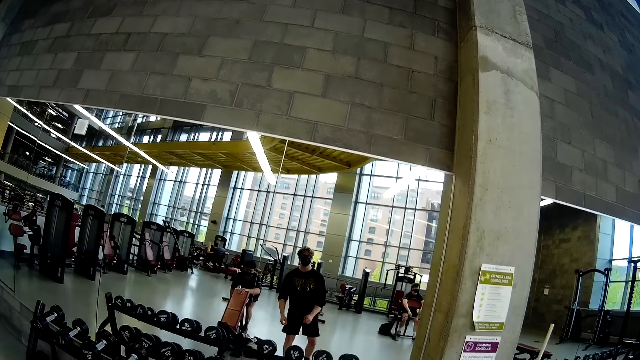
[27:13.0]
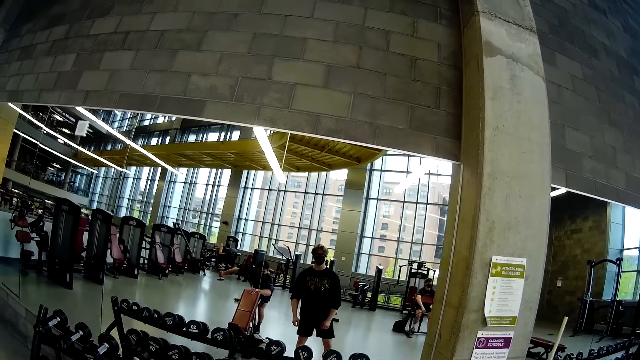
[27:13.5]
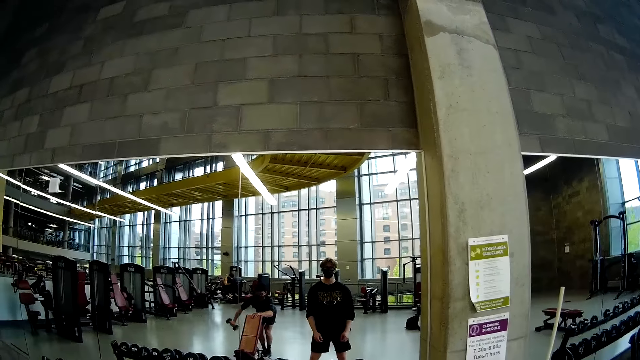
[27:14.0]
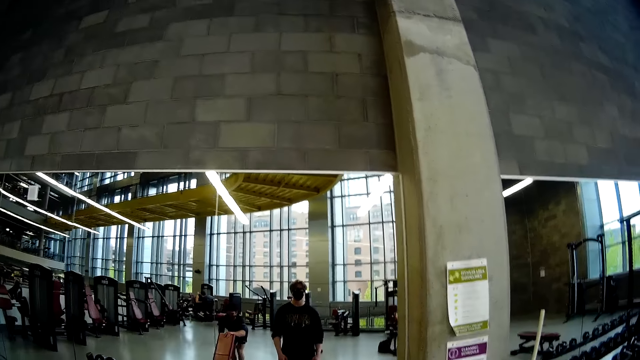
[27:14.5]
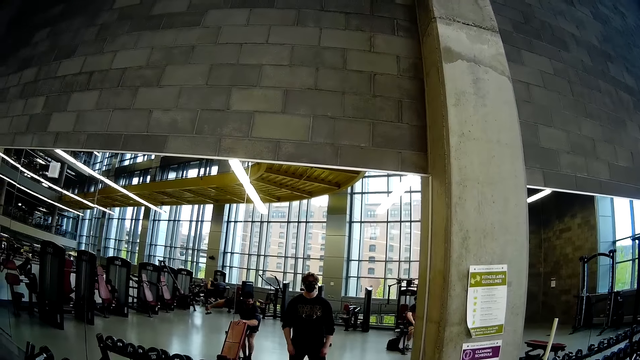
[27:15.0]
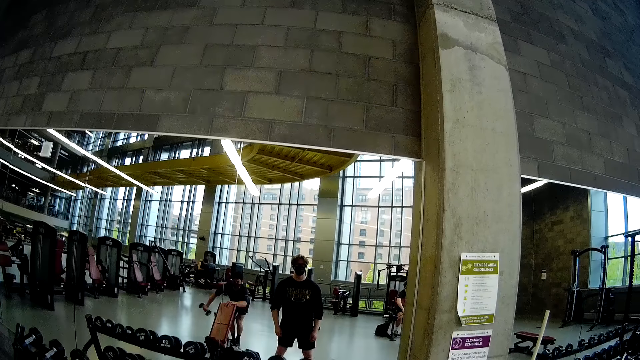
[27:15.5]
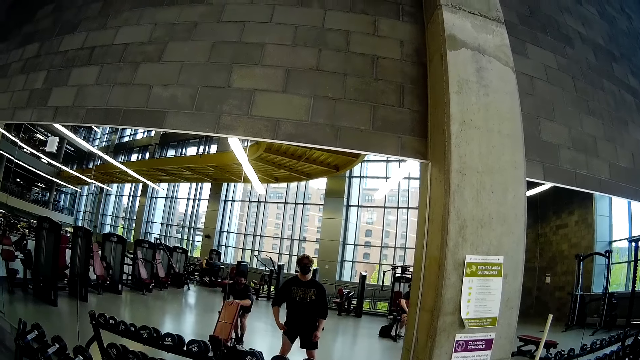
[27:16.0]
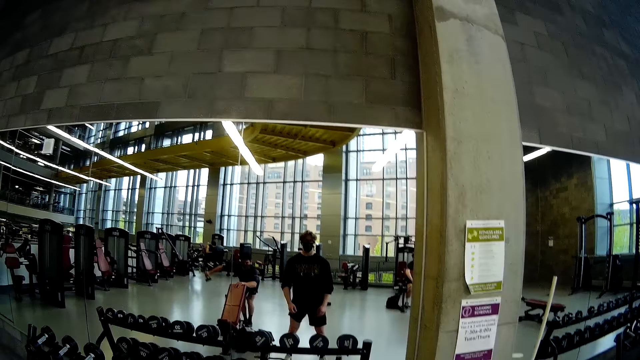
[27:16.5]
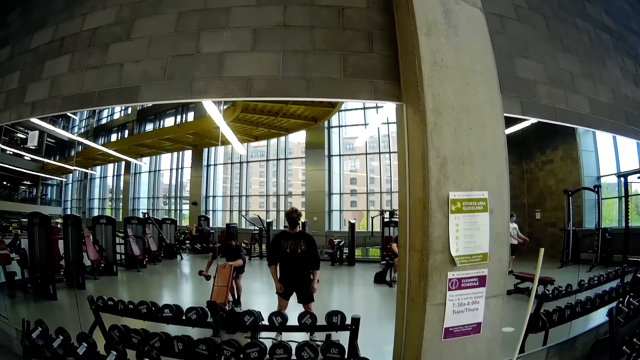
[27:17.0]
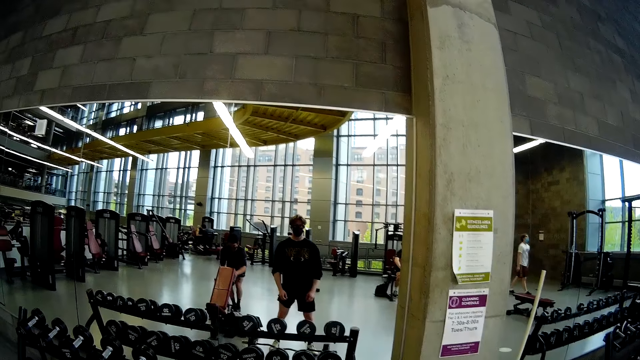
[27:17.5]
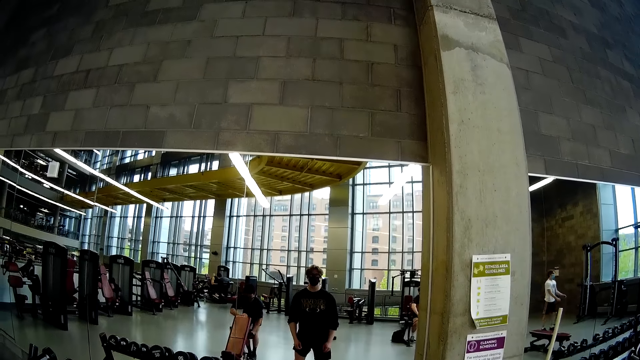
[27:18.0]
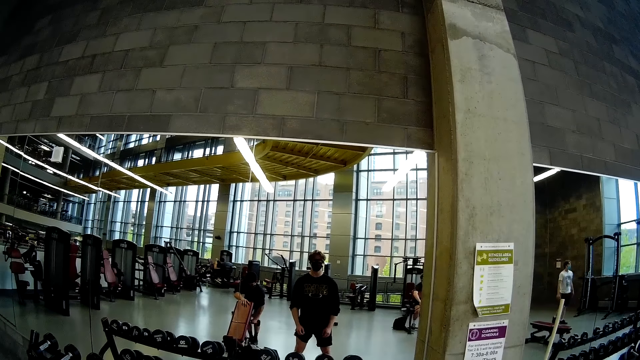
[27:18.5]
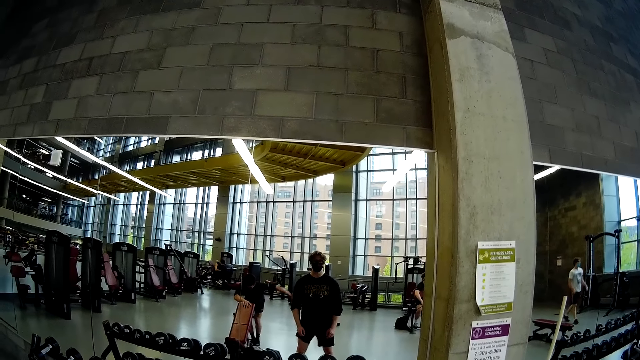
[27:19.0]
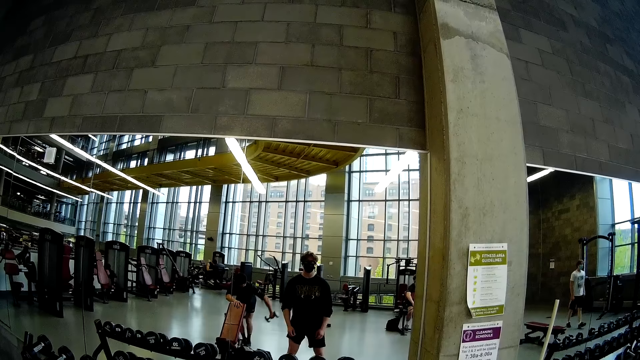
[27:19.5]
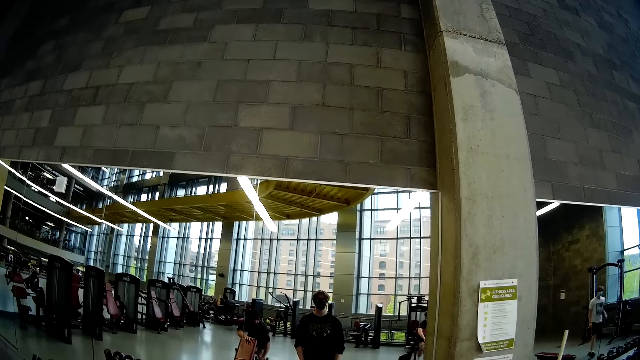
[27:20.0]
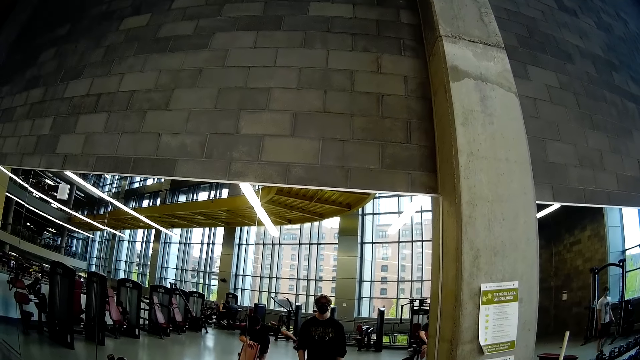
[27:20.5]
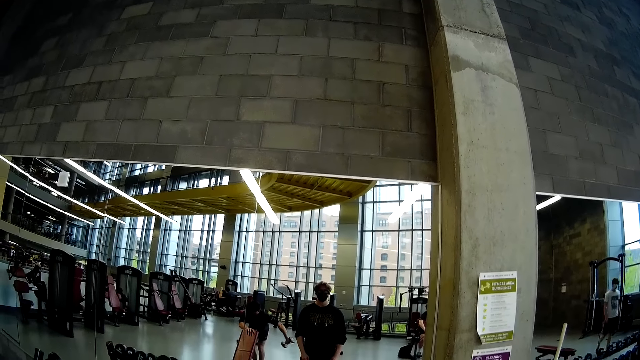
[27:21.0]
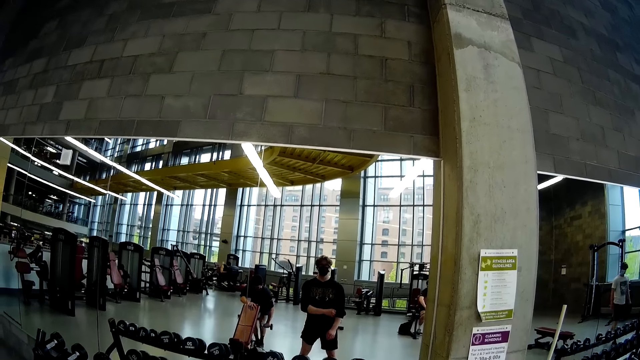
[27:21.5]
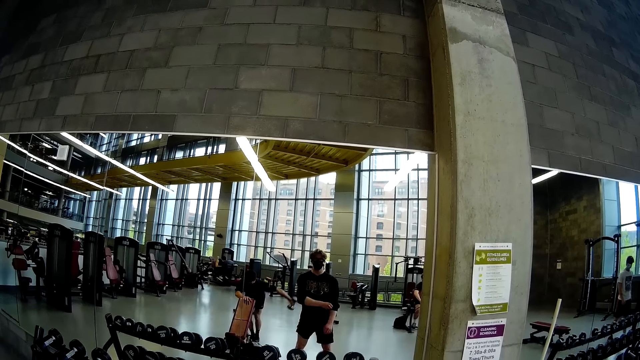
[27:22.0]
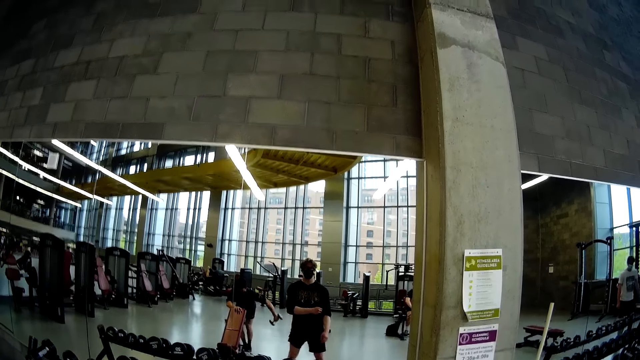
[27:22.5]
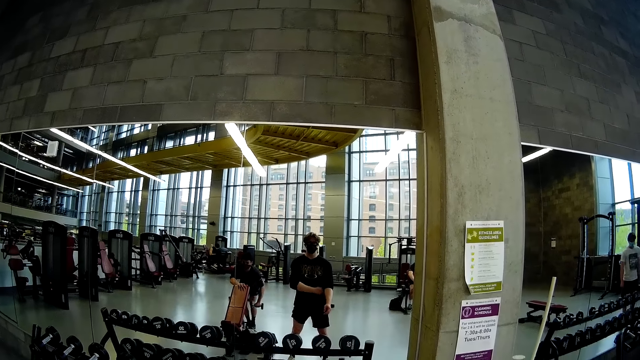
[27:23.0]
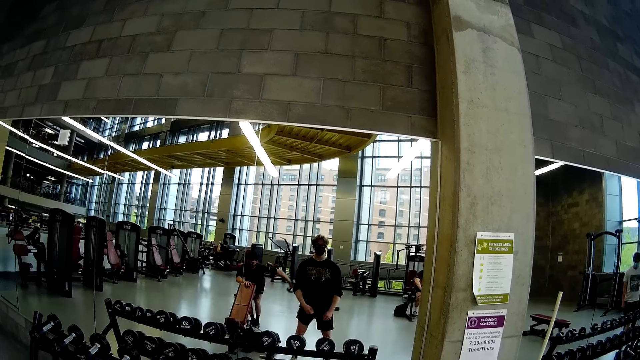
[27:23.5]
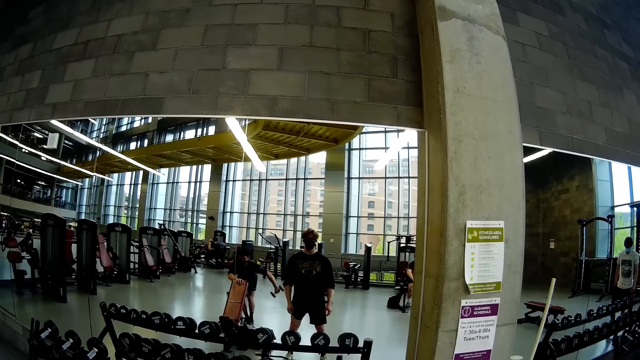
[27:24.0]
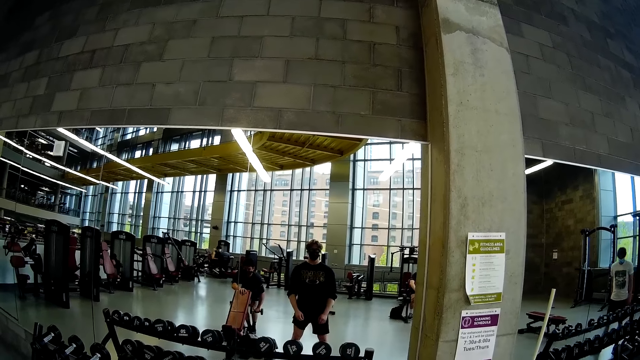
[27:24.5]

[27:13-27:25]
The camera wearer stands on the floor. He lifts his shorts with his left hand. A man touches a bench with his left hand. The man lifts the dumbbell with his right hand. The camera wearer rolls the sleeve of a shirt with his right hand.

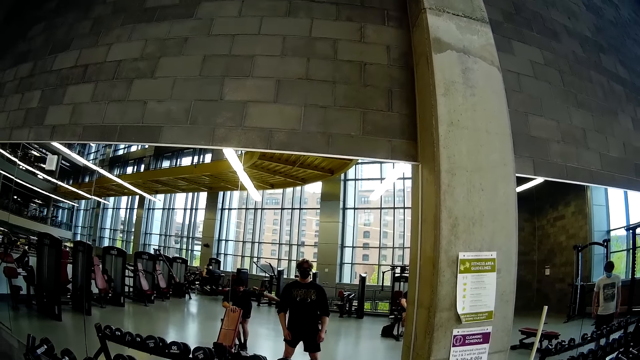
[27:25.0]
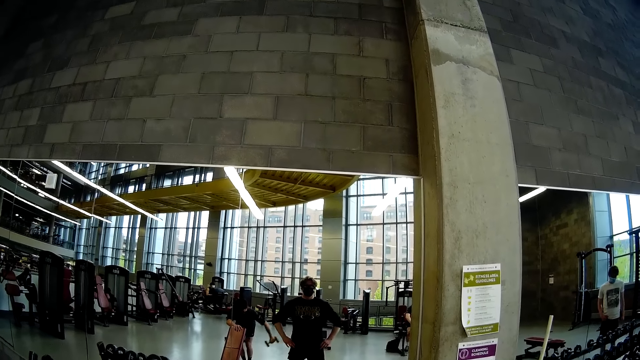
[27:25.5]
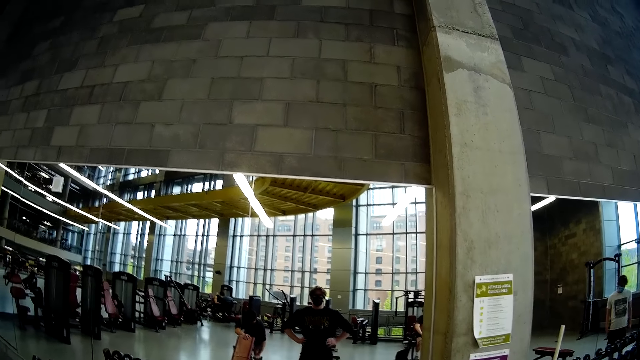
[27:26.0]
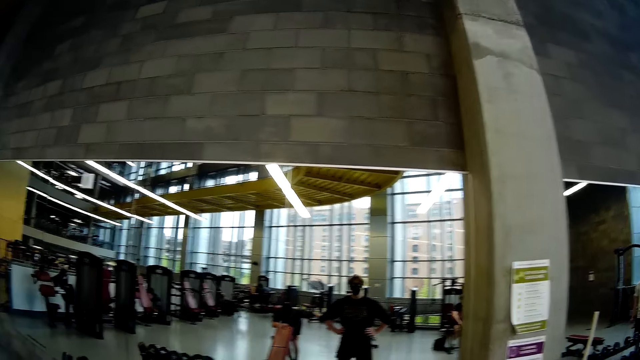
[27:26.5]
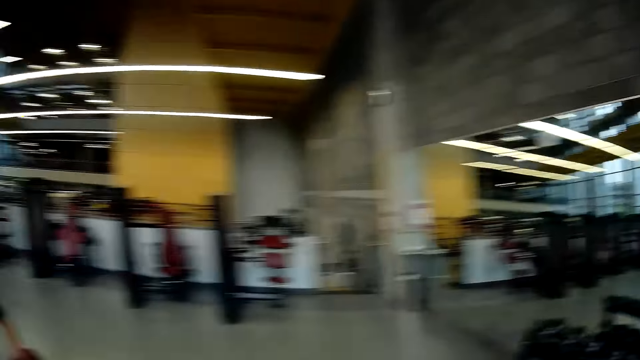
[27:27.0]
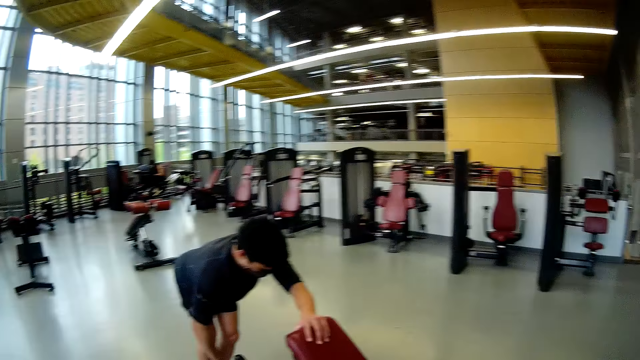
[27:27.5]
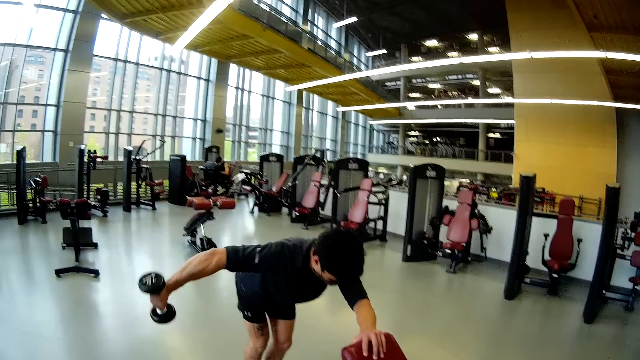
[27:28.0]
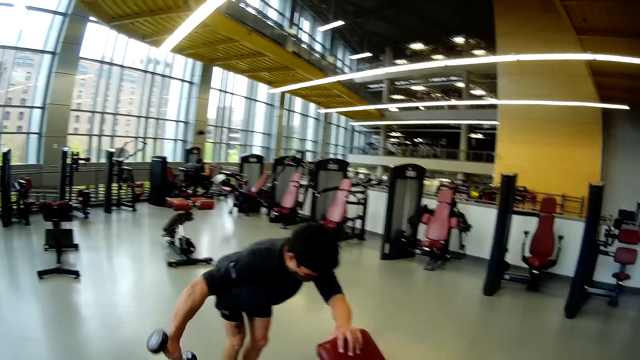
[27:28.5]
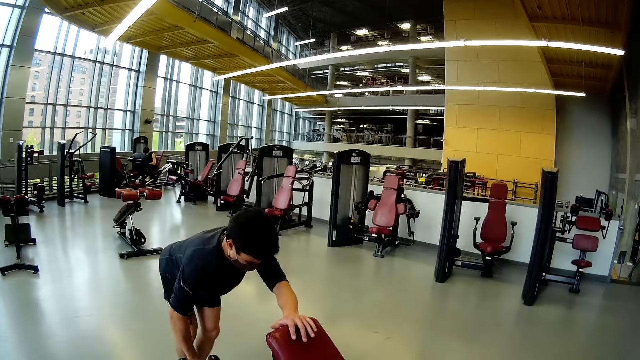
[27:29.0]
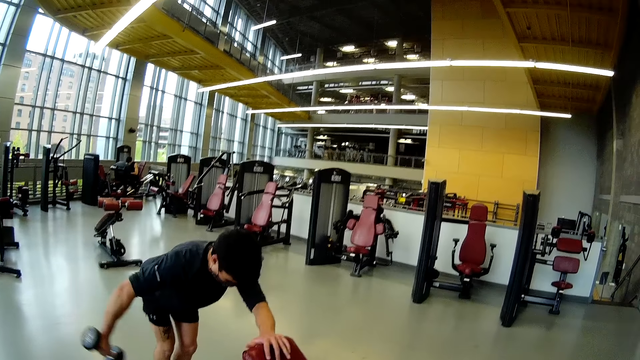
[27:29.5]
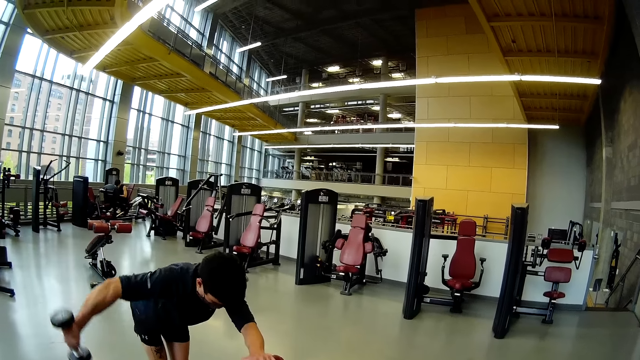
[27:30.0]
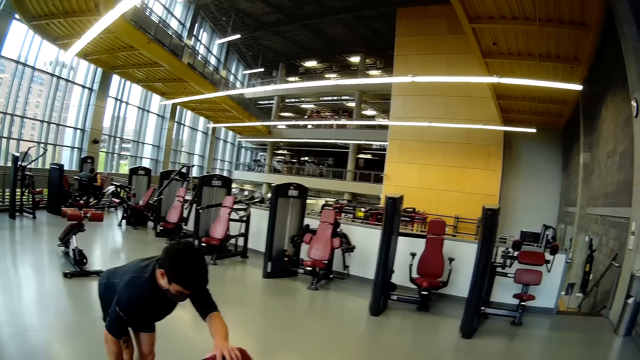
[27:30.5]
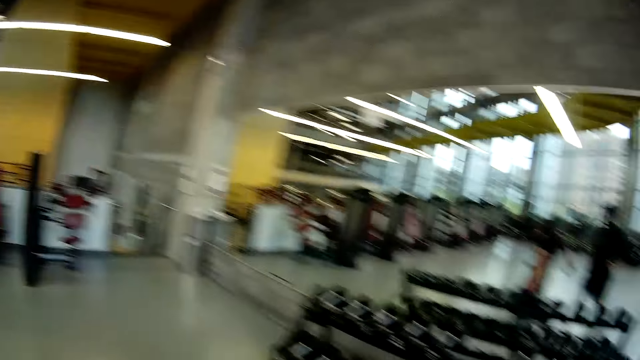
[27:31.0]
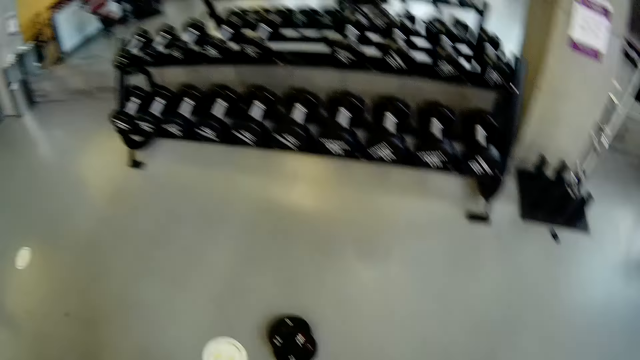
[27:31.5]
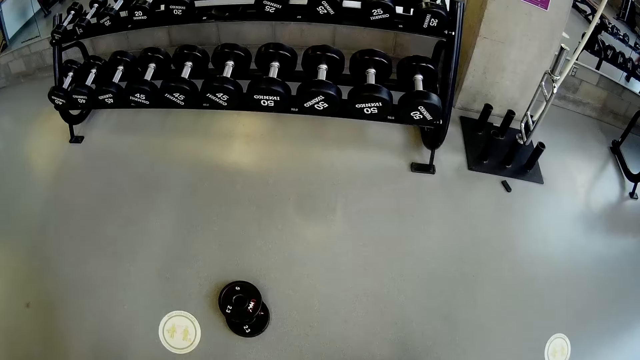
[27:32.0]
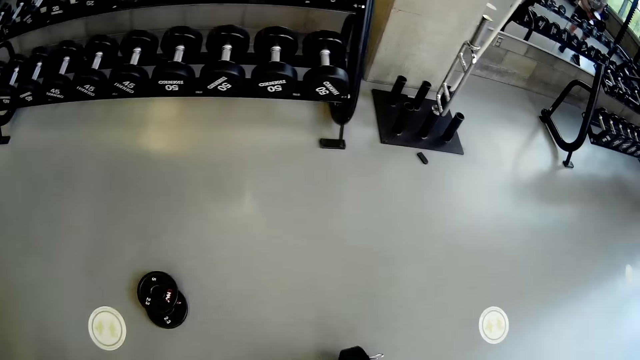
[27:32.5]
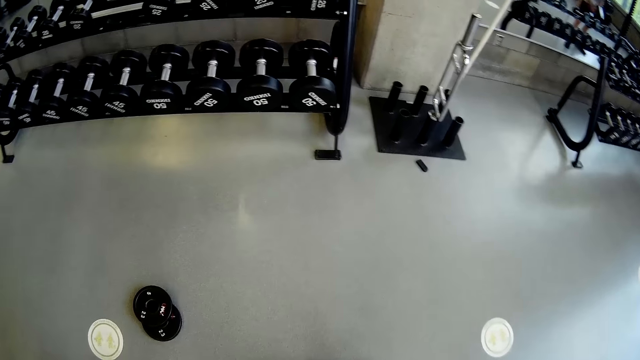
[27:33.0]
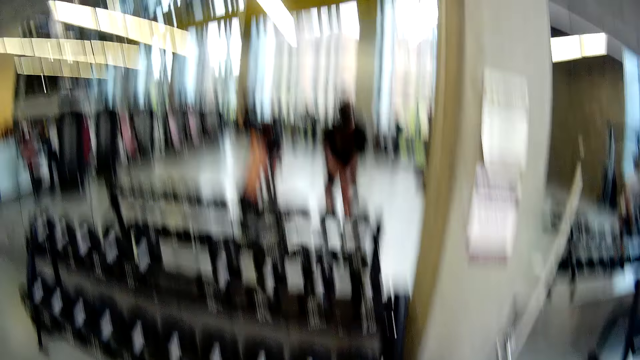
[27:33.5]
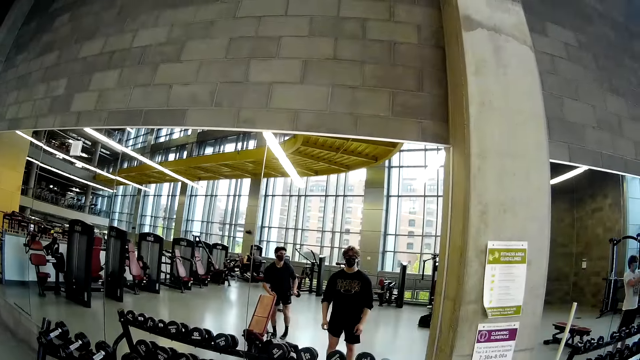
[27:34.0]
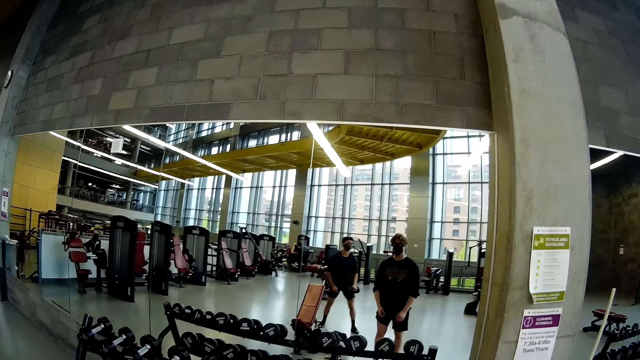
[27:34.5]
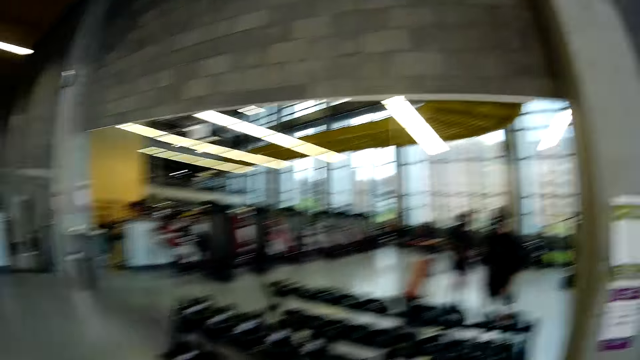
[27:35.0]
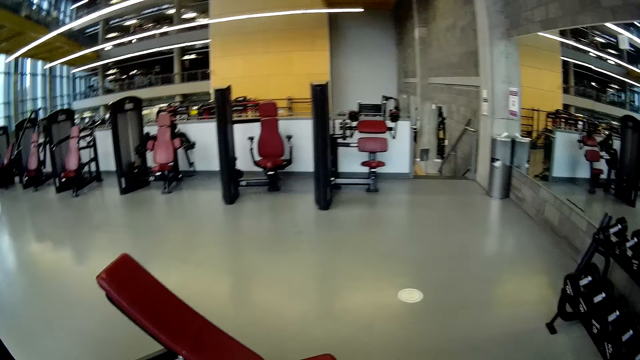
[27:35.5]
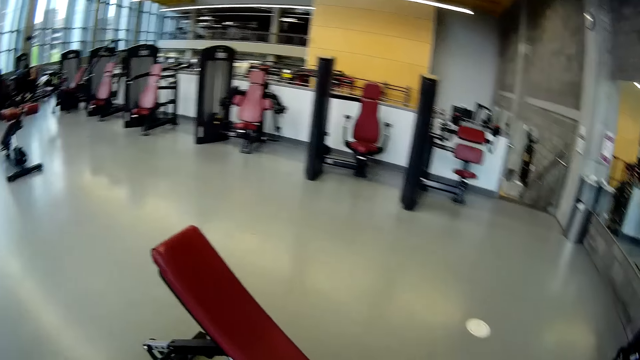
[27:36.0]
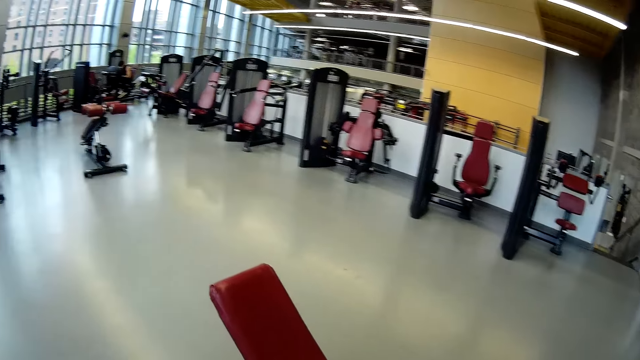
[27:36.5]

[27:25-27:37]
The camera wearer touches his waist with both hands. He interacts with the man.
